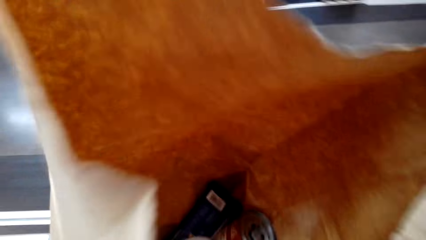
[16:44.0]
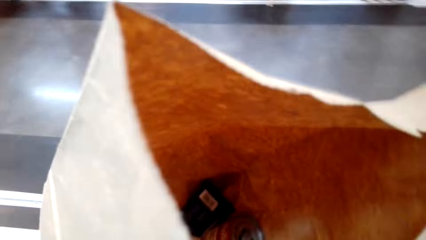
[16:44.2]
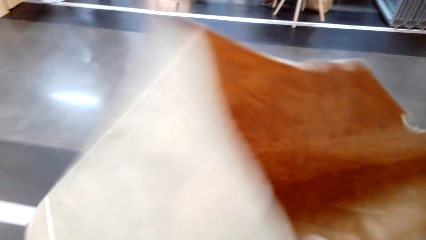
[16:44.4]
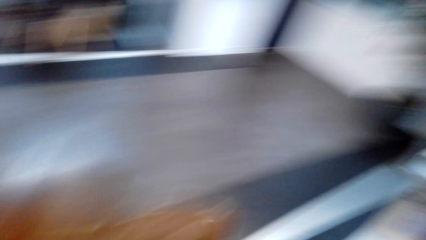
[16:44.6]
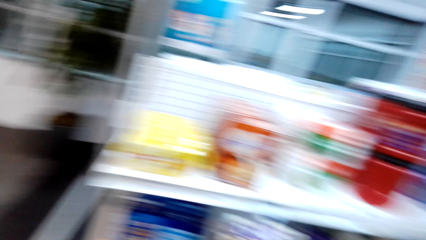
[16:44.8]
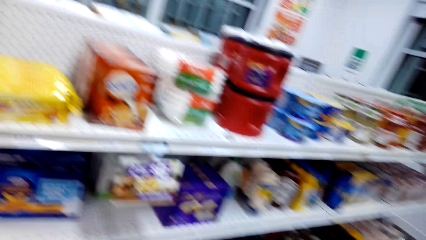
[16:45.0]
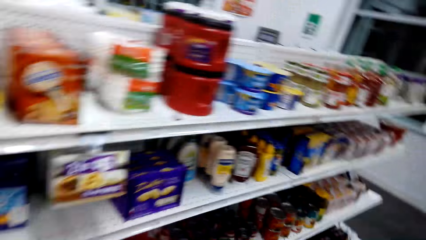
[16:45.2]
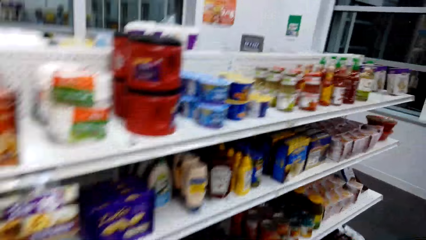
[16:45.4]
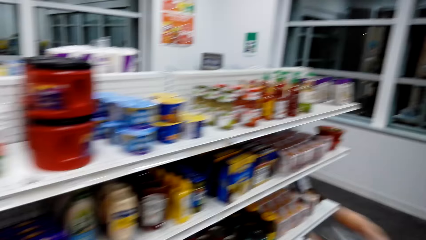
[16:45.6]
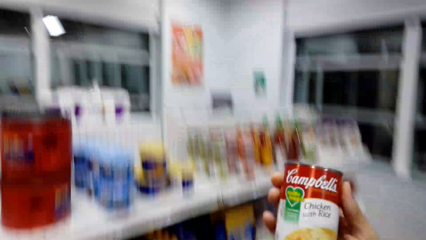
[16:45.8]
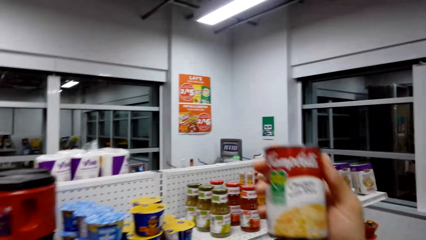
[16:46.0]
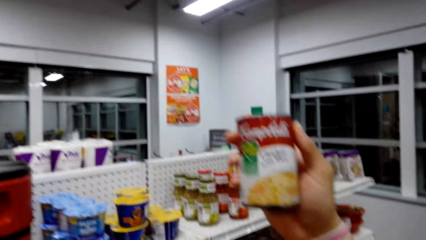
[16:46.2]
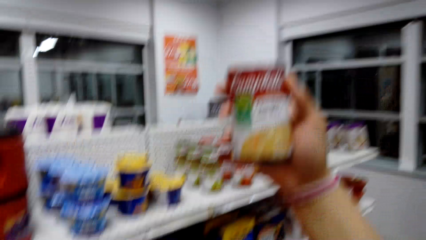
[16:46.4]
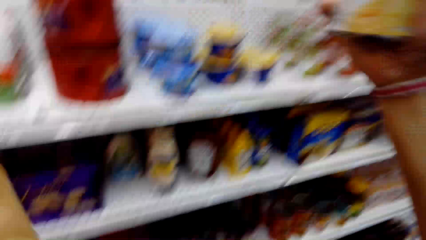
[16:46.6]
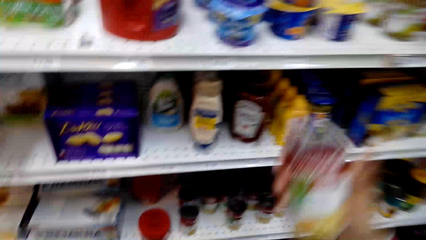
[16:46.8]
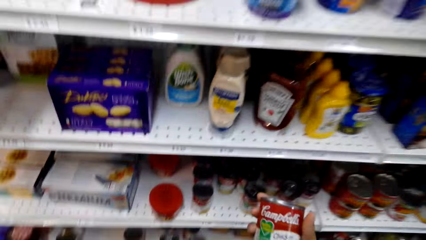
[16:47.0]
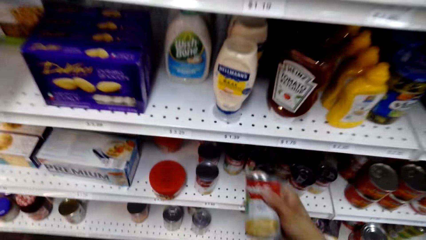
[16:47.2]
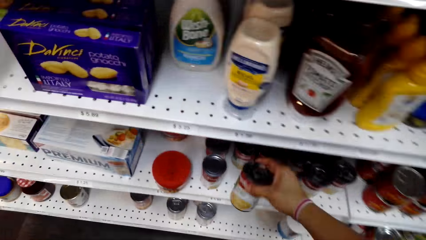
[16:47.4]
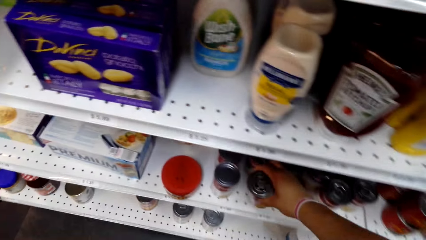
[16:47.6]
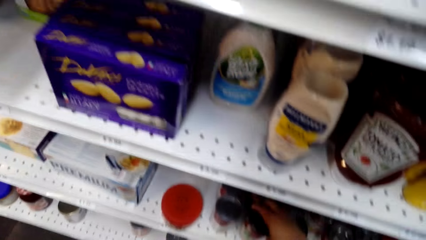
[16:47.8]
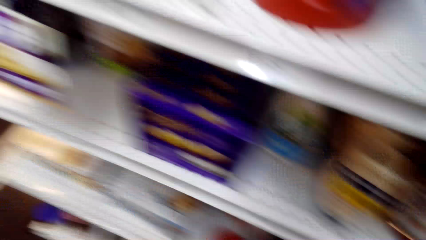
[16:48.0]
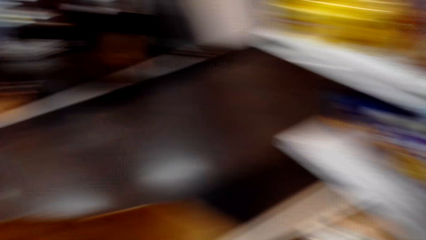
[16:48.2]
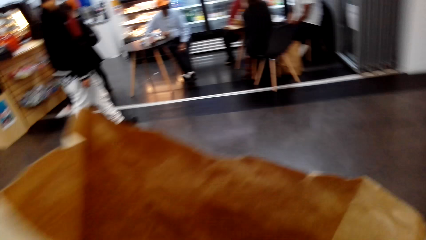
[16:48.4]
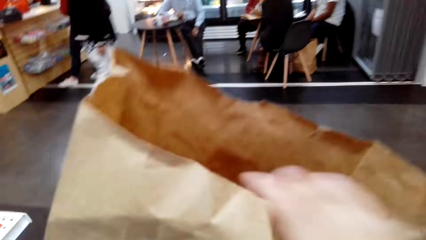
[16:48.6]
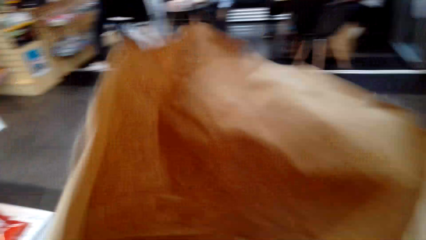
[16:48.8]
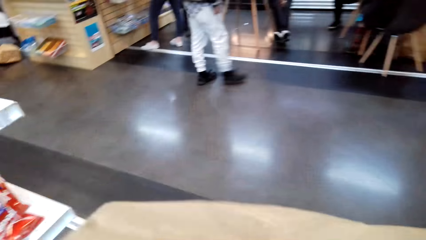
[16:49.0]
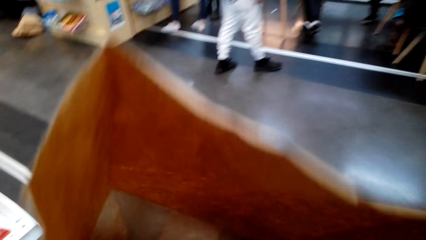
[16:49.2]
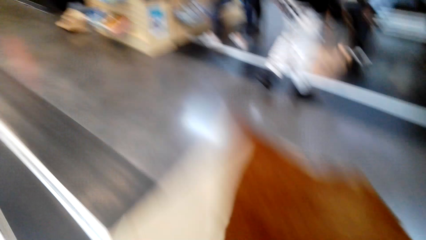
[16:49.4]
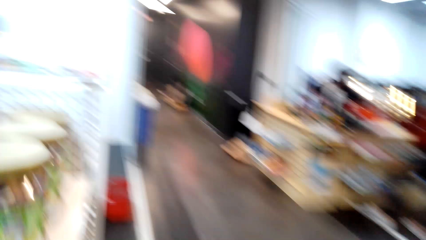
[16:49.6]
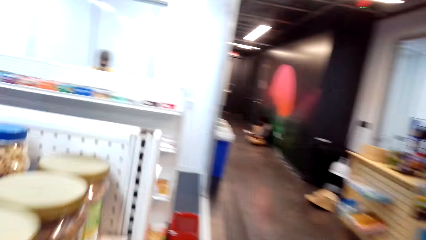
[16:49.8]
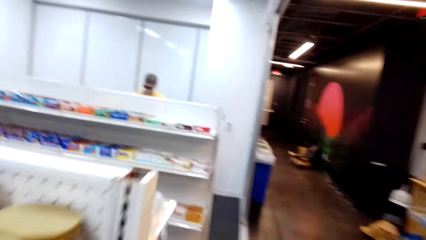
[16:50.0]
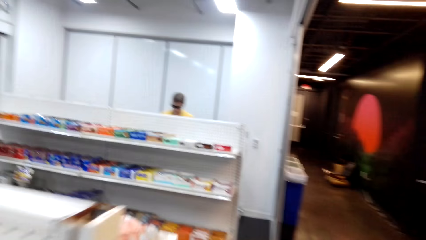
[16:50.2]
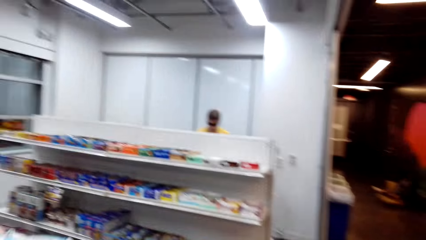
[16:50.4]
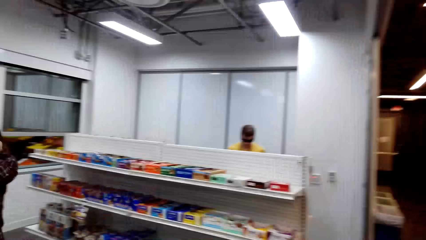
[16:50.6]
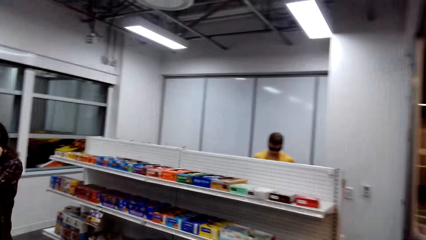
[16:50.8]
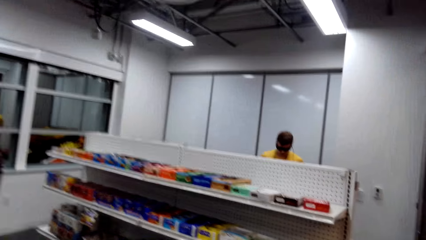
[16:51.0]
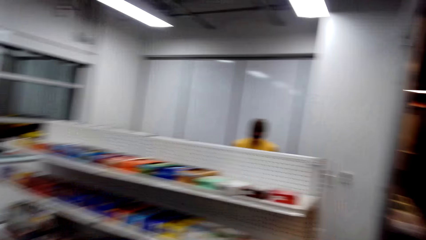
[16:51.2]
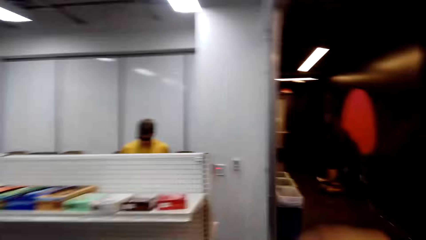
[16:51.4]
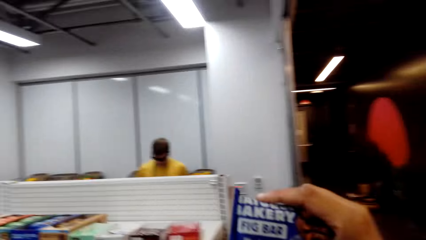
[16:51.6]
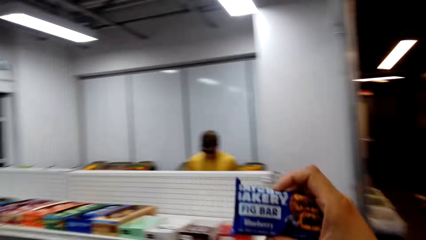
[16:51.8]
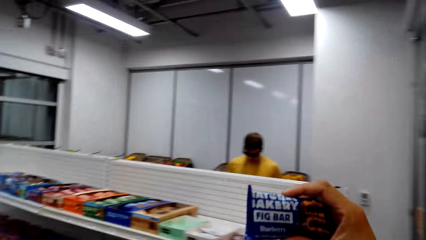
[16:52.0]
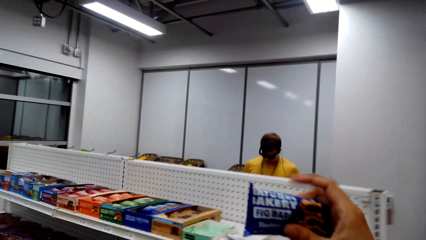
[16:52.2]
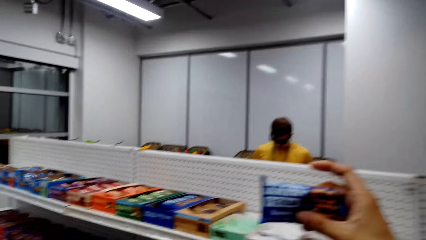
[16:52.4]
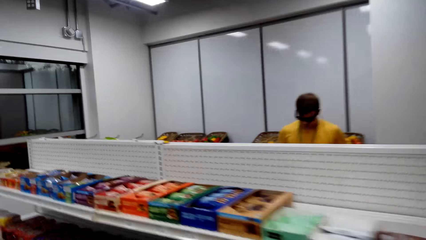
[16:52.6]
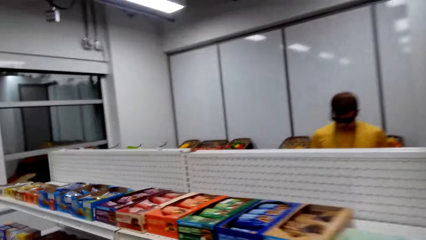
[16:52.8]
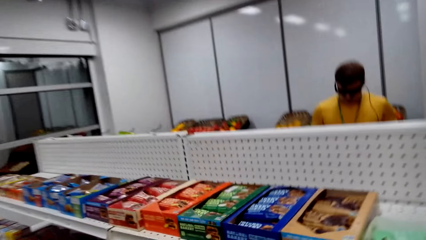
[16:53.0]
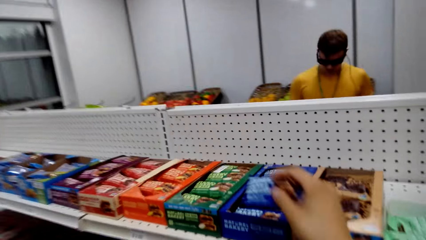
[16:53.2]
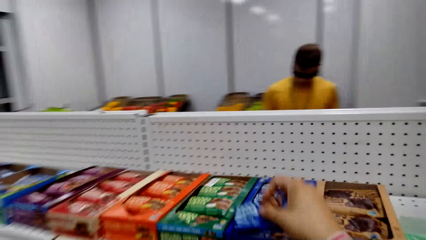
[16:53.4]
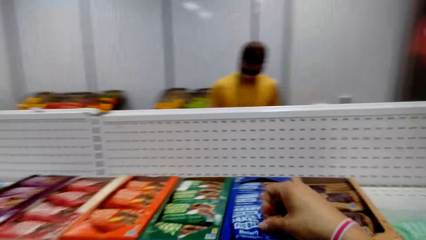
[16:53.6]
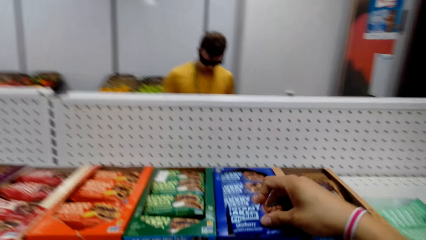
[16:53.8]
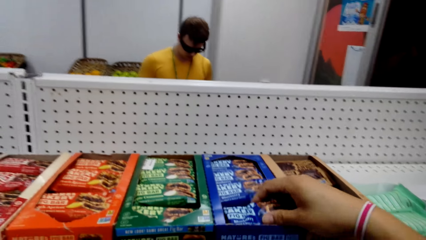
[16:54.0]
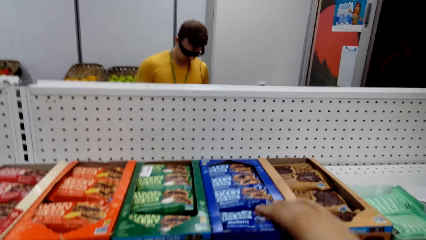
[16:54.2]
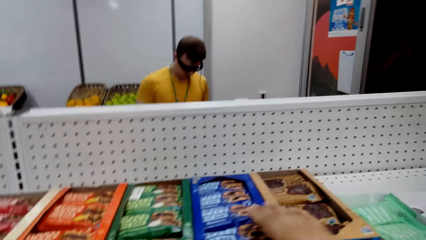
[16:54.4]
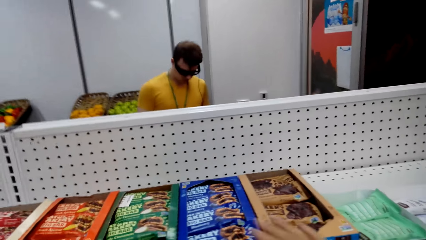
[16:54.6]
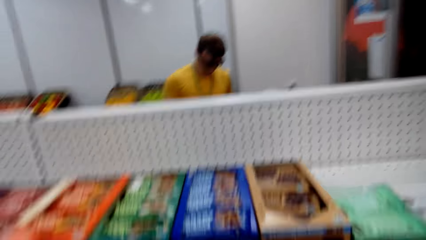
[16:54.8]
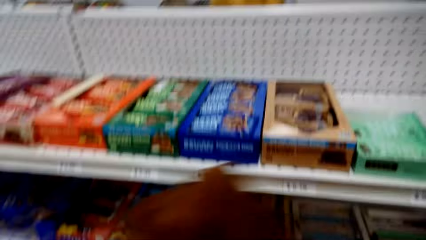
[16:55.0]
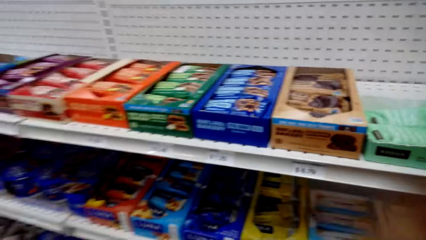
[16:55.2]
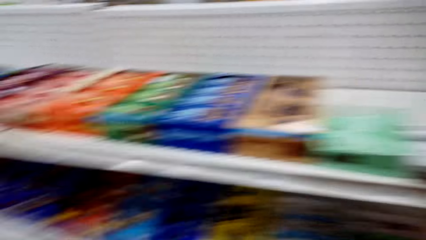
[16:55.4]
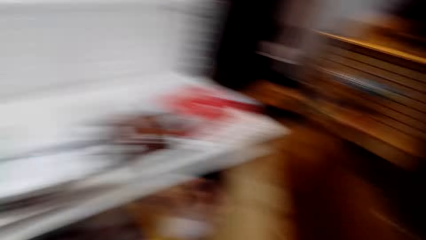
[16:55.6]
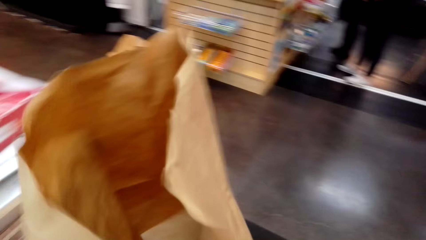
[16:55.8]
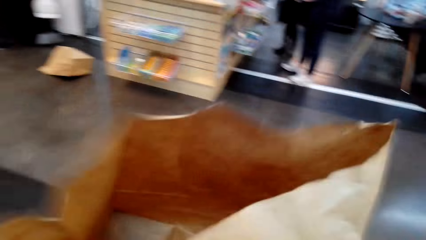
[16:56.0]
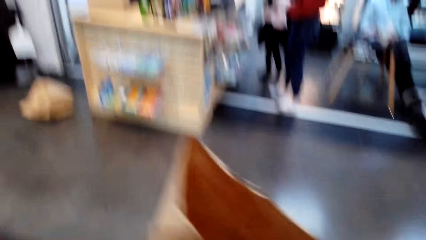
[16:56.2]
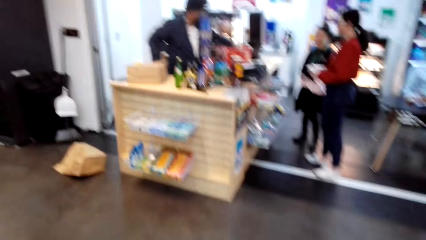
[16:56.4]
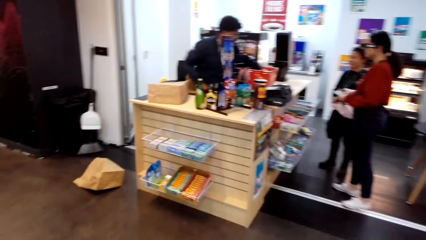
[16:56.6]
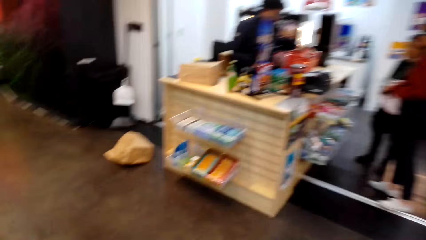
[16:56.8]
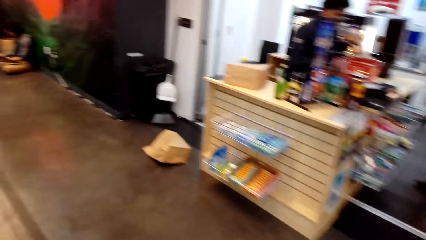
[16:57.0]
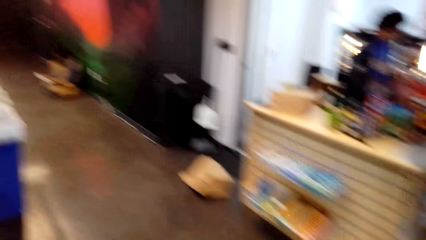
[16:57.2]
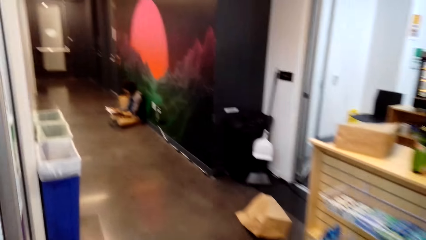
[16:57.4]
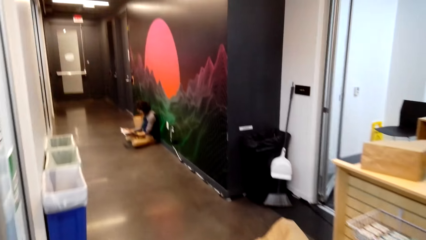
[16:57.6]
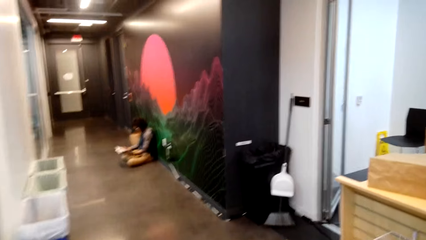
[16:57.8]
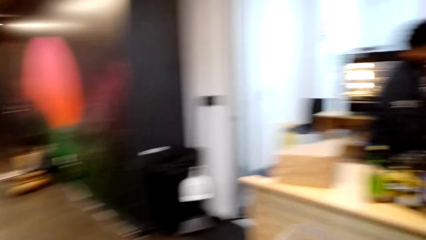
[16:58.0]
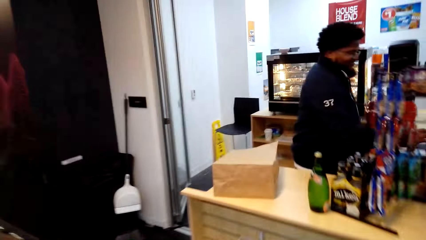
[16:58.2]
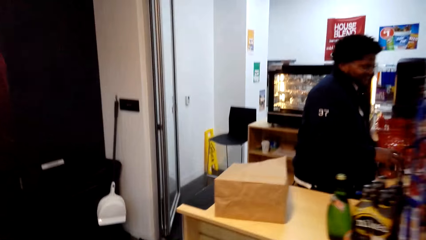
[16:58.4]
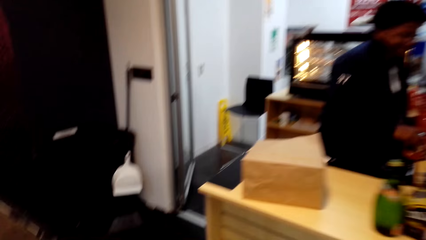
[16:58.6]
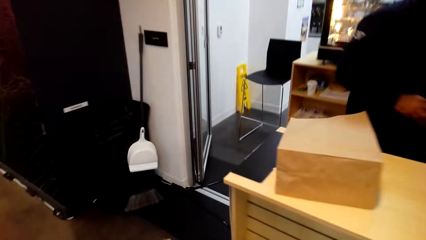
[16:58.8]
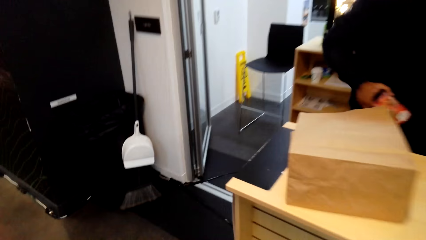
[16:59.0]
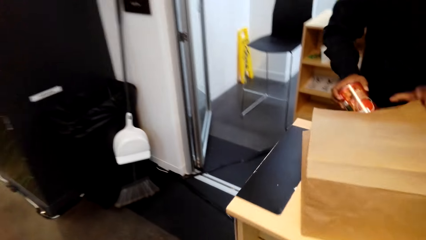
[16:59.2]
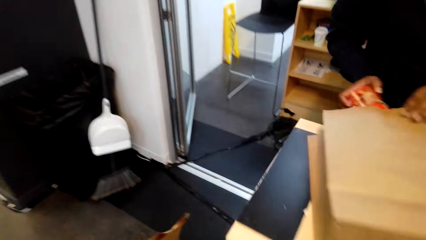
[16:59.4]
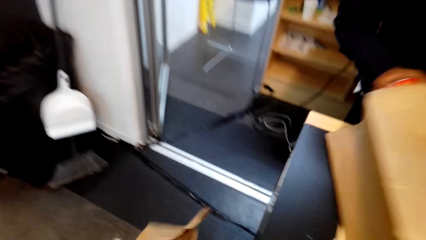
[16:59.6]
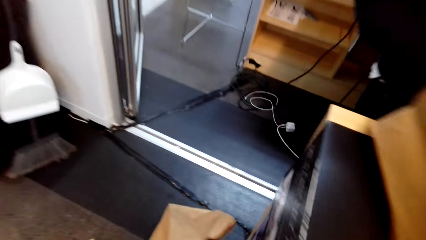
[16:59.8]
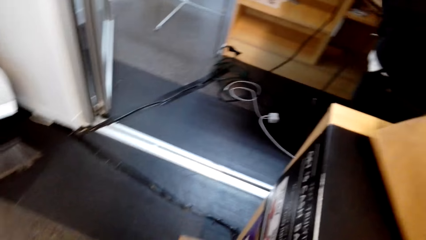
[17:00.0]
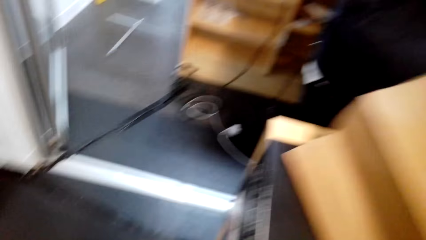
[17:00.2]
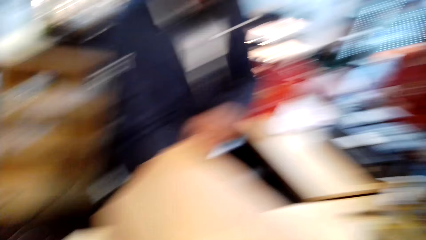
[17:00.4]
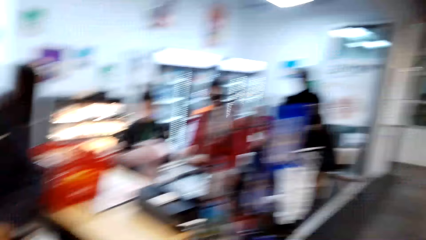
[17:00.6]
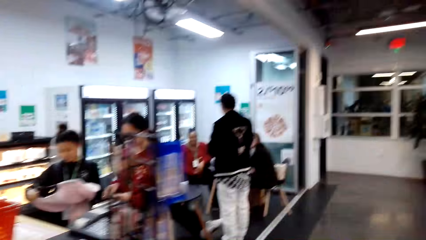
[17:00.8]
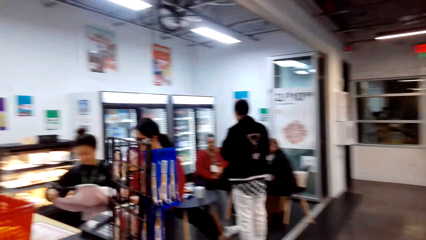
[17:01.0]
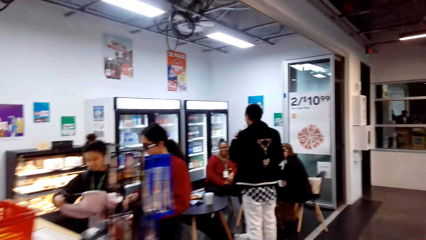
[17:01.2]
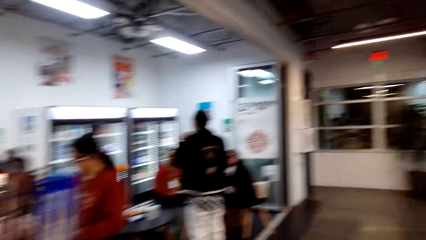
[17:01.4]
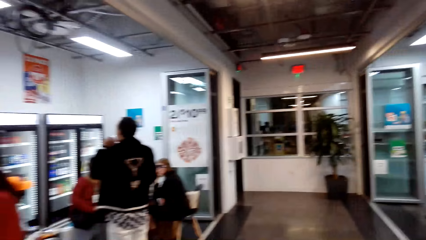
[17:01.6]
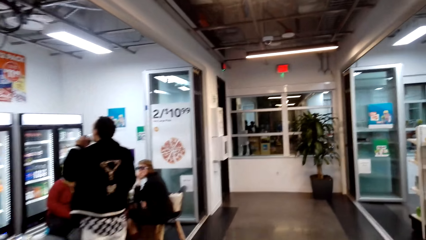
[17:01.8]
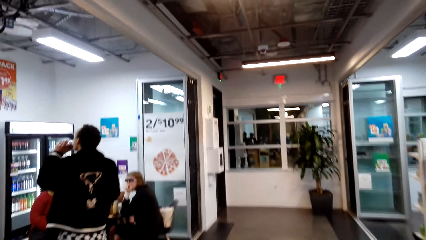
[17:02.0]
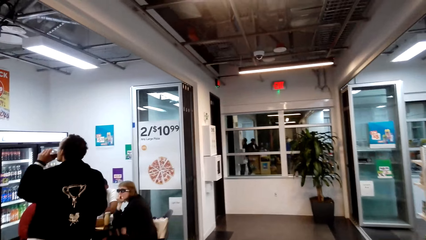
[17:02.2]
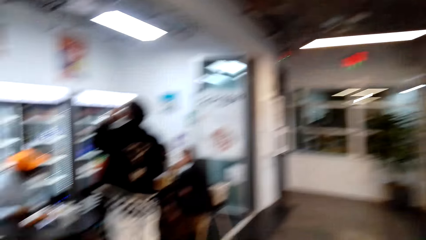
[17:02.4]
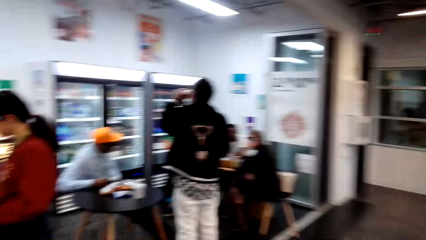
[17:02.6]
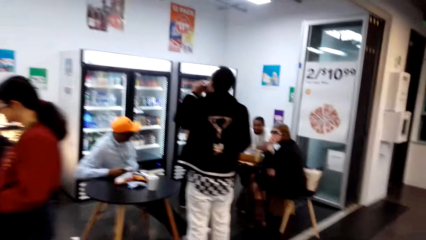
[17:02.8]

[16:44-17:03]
The camera wearer looks in the shopping bag. They walk around. They look at a tin. They put the tin on the shelf. They look in the shopping bag. A man sits on a chair. The camera wearer walks around. They look at a fig bar. They walk around. They put the fig bar in a box on the shelf. They walk around. The man sits on a chair. The camera wearer turns around. Another man moves around. The other man moves around again. The camera wearer looks at a cashier and walks around. The other man puts the tin in a paper bag. The camera wearer puts the paper bag on the floor. They turn around.
